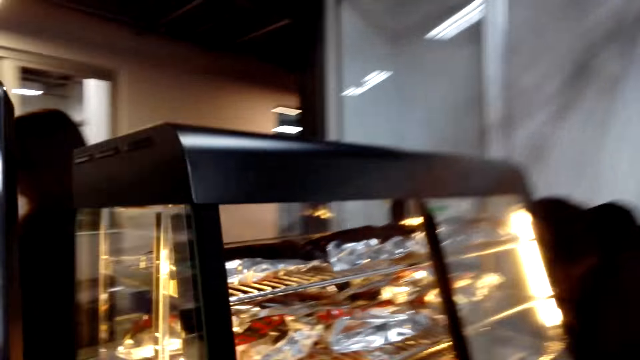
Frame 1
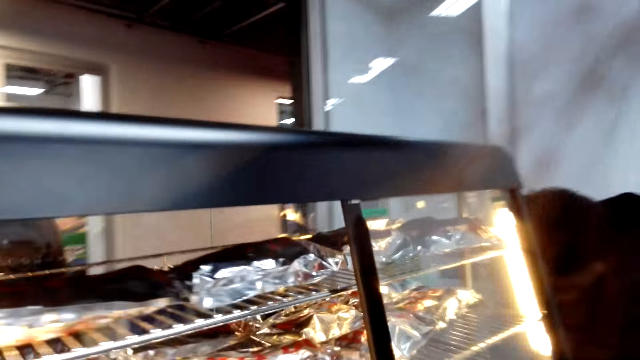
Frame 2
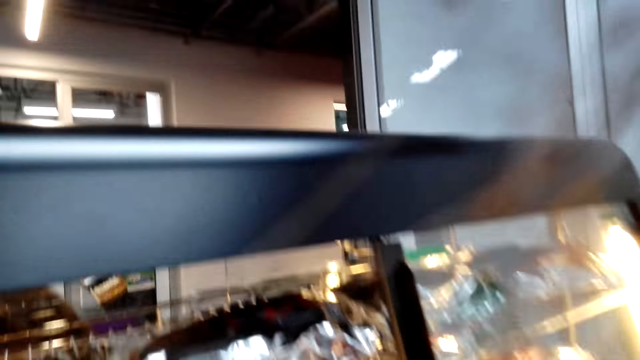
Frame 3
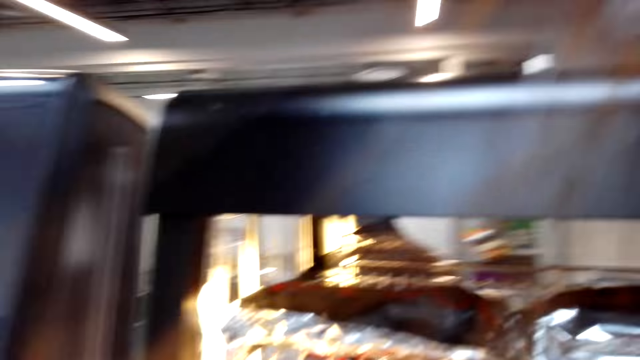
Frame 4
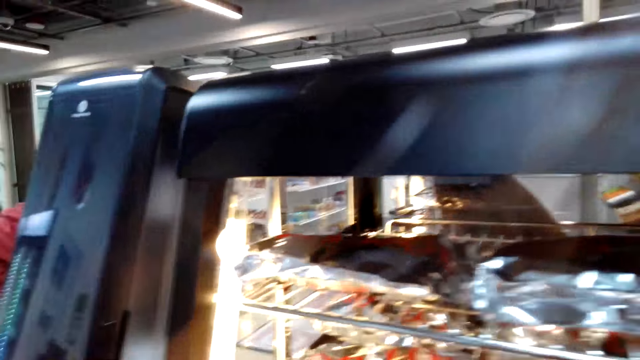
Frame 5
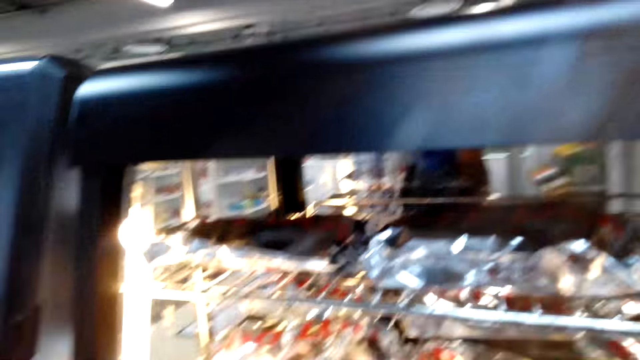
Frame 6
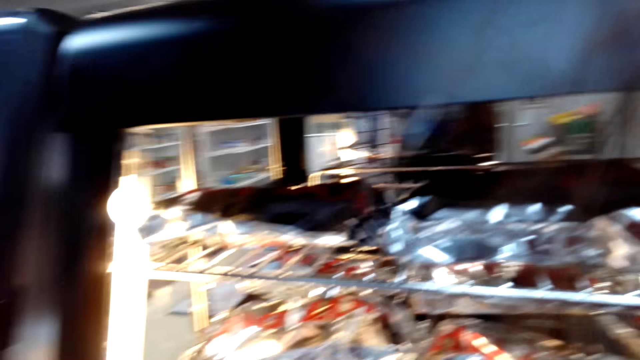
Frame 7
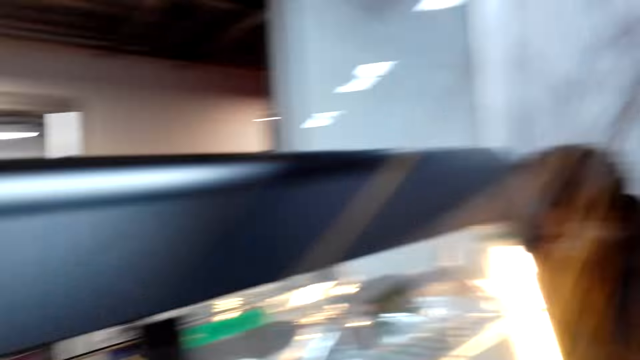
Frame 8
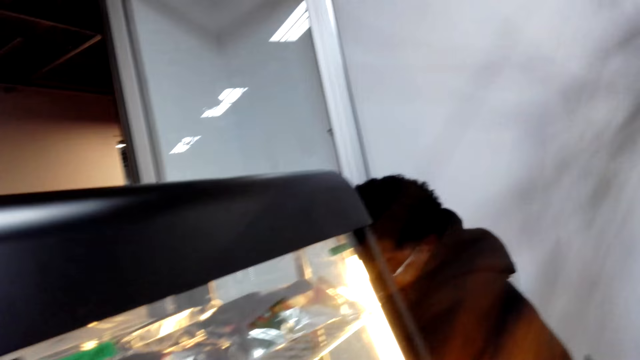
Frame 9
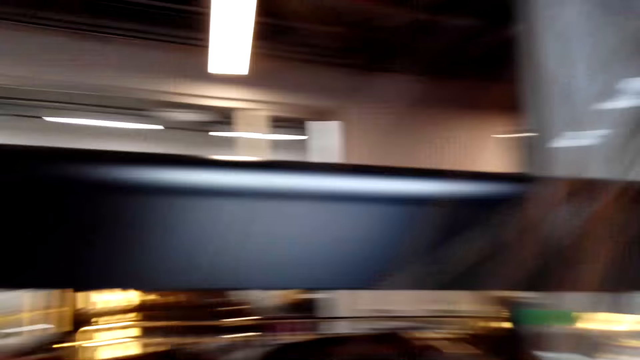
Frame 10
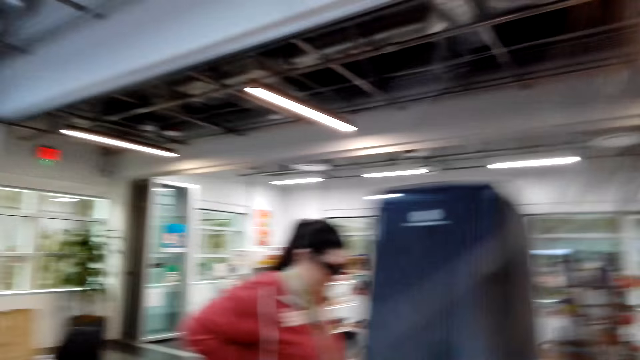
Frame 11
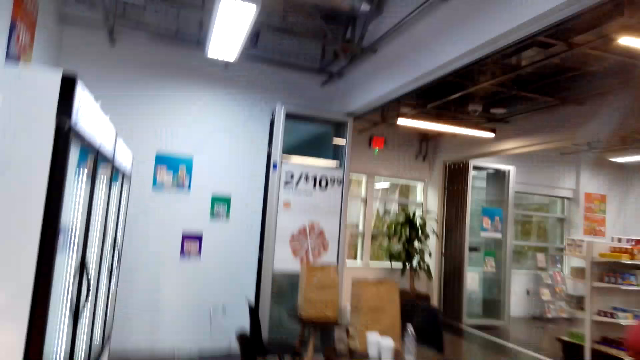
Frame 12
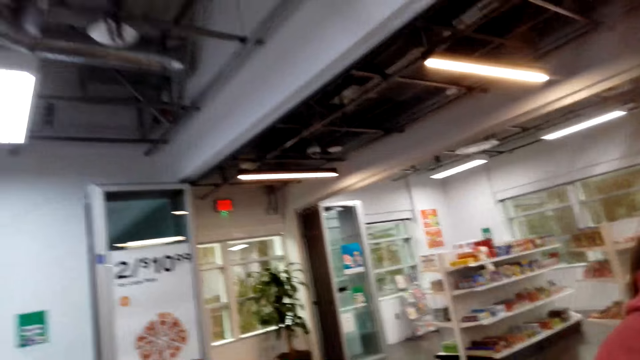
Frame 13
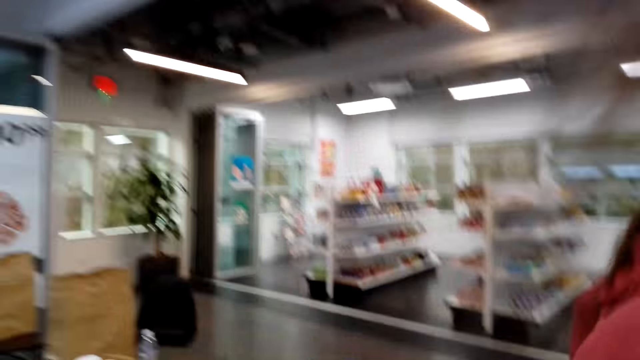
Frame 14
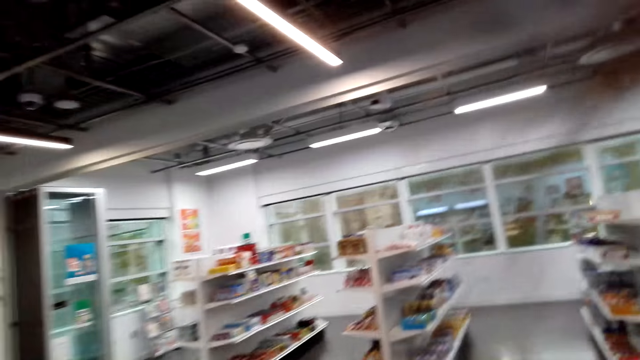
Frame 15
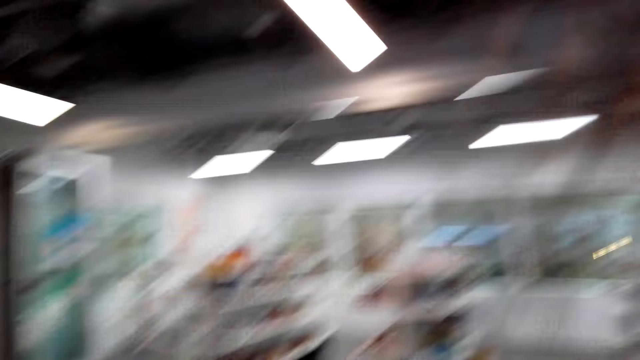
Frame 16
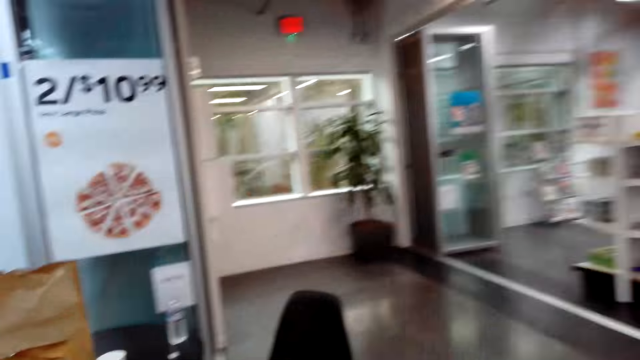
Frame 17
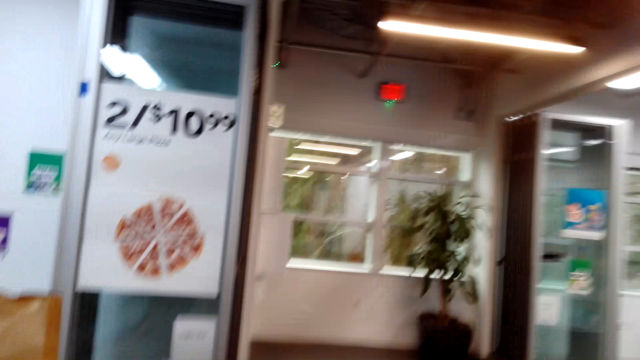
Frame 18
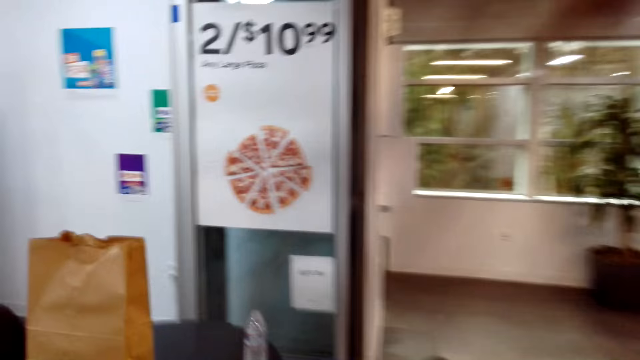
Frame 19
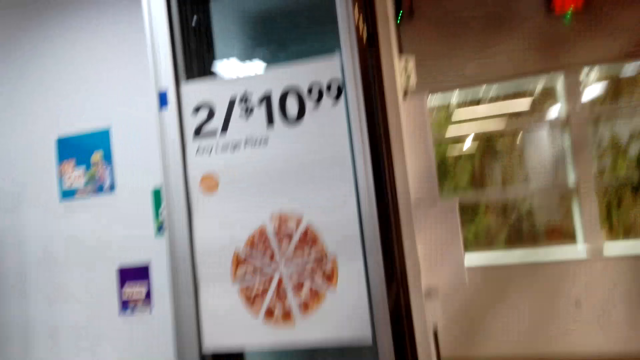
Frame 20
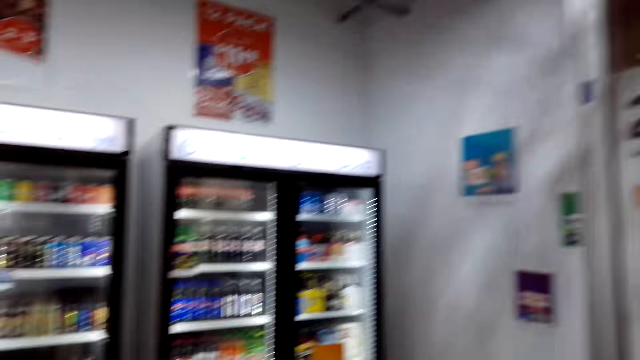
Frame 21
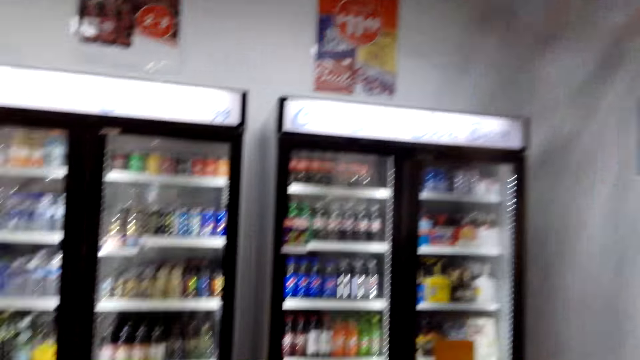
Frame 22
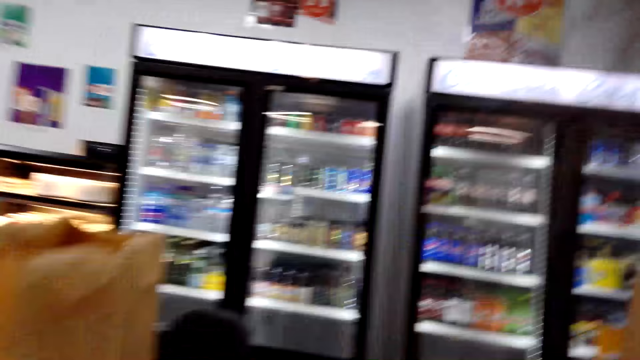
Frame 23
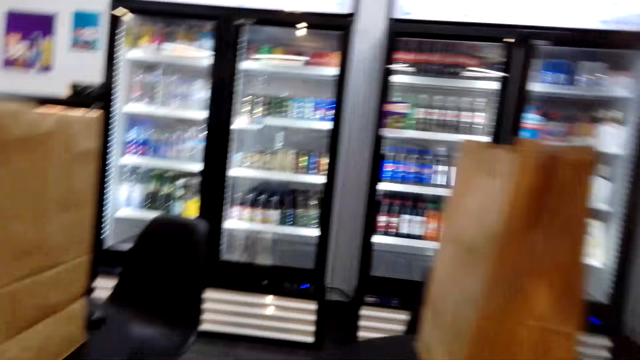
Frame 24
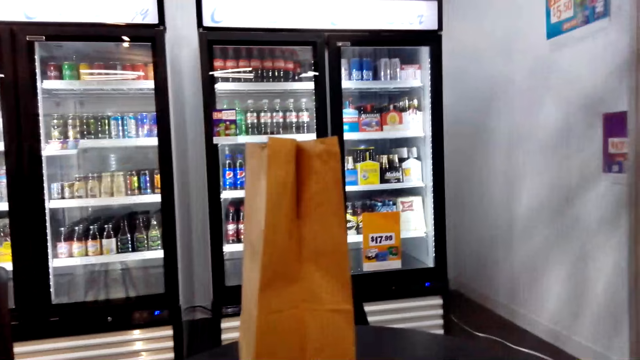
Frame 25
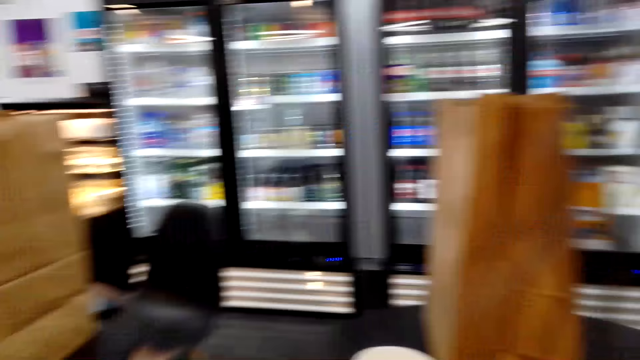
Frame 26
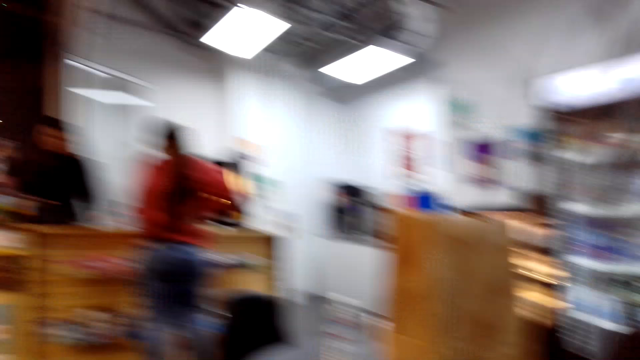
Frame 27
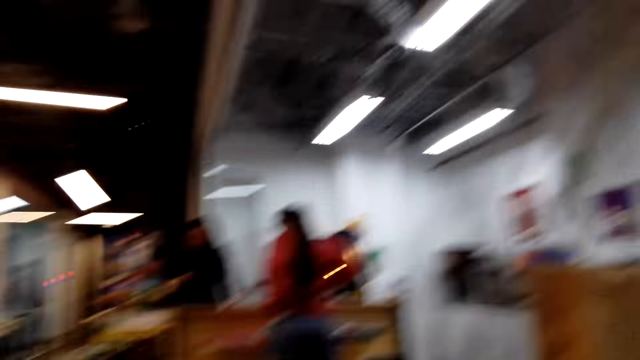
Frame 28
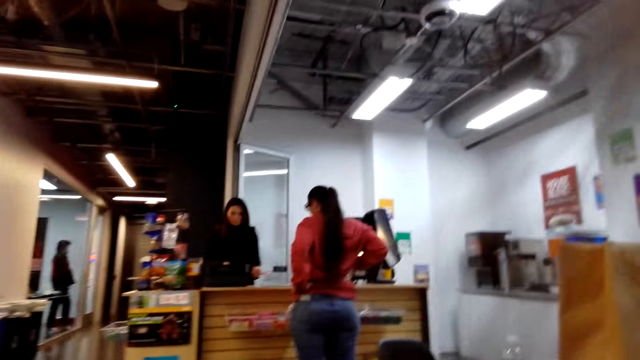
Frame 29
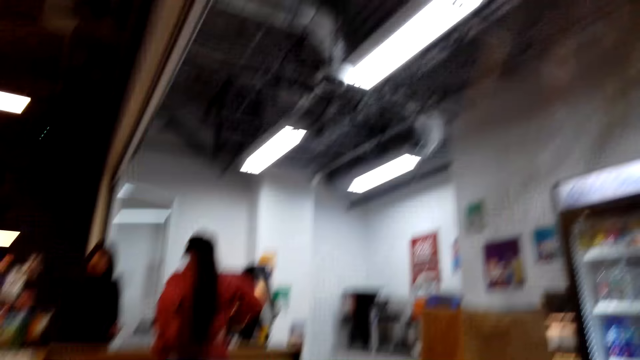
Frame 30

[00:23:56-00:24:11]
The camera wearer talks to a woman. They walk towards the resting area. They sit on the chair.

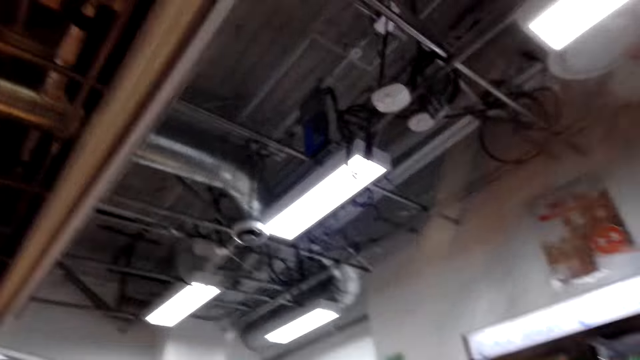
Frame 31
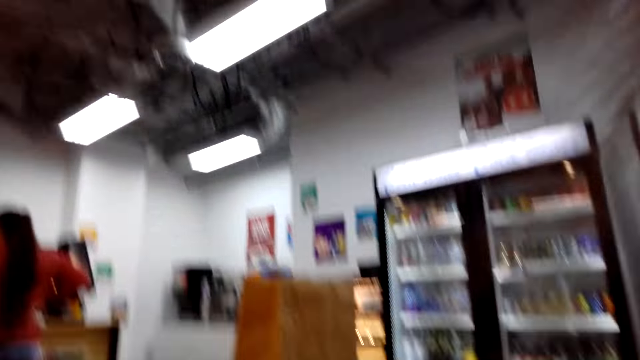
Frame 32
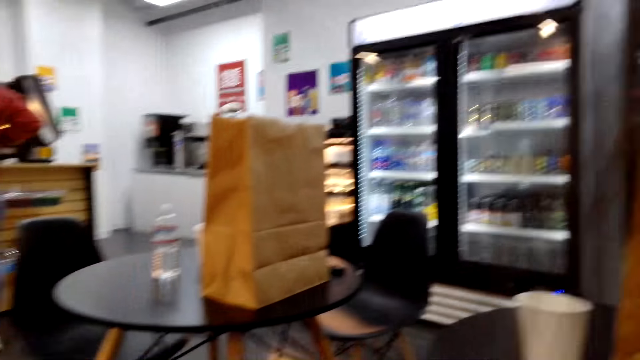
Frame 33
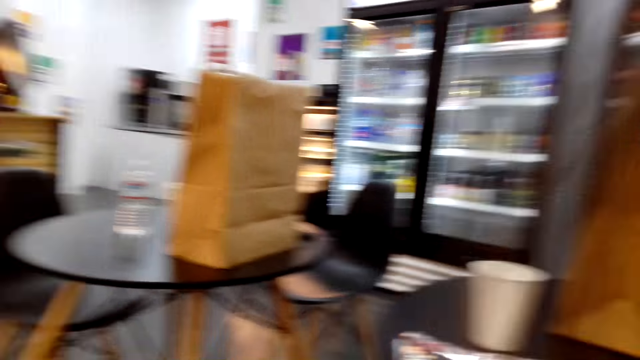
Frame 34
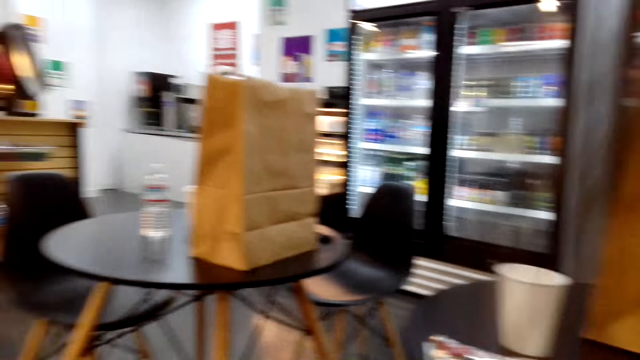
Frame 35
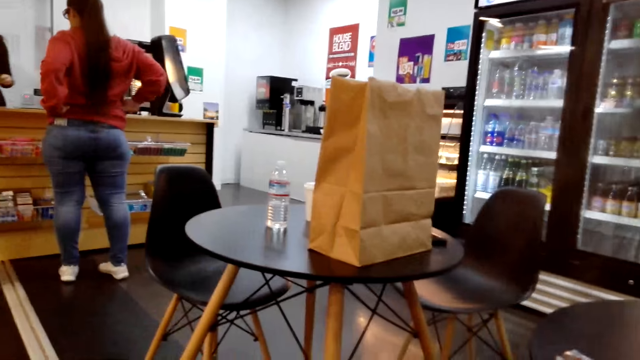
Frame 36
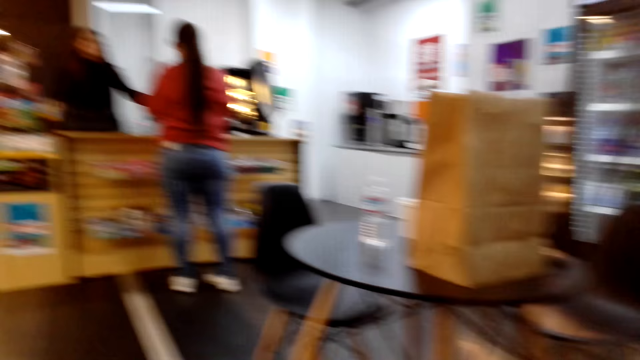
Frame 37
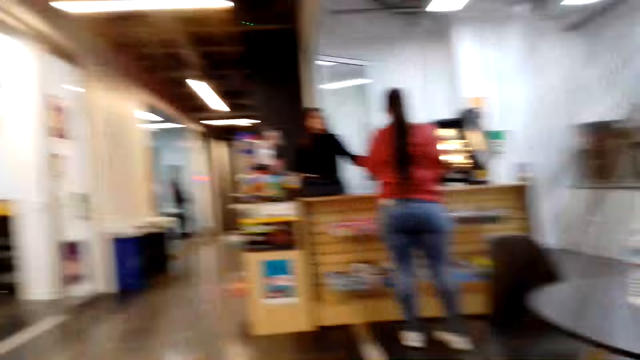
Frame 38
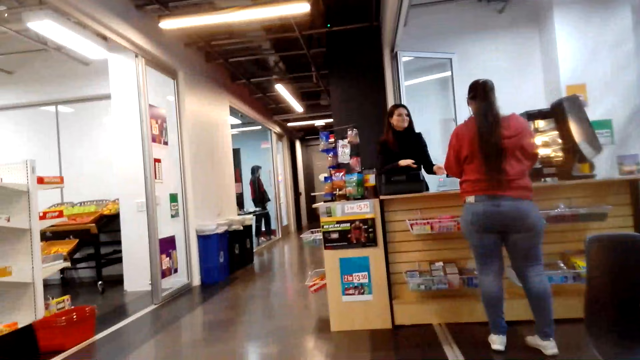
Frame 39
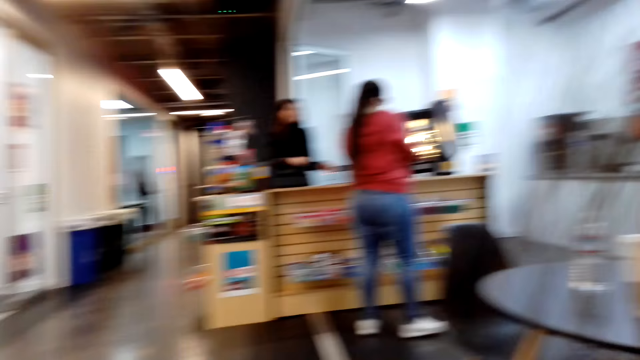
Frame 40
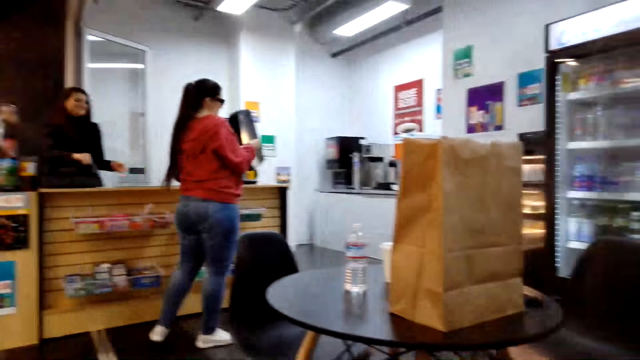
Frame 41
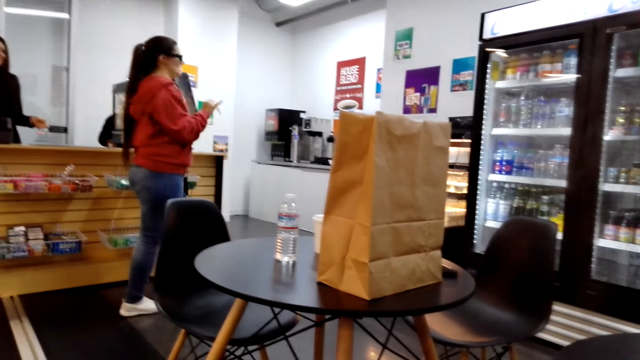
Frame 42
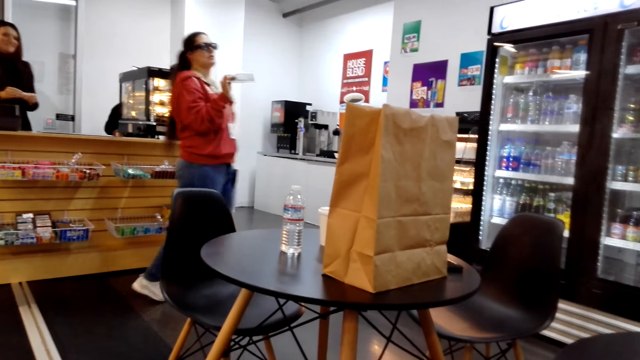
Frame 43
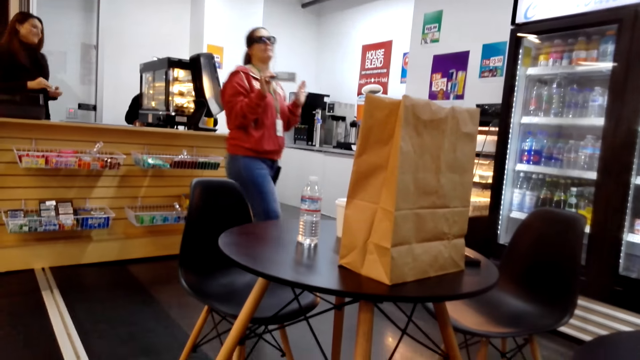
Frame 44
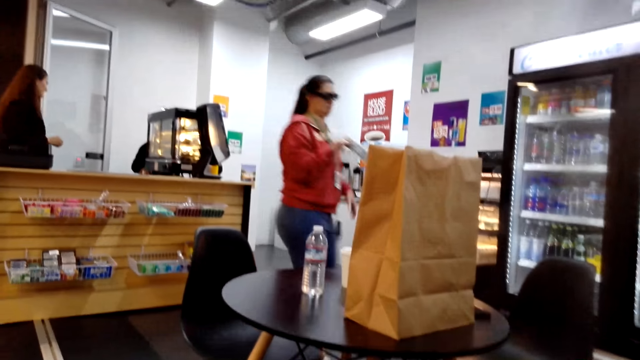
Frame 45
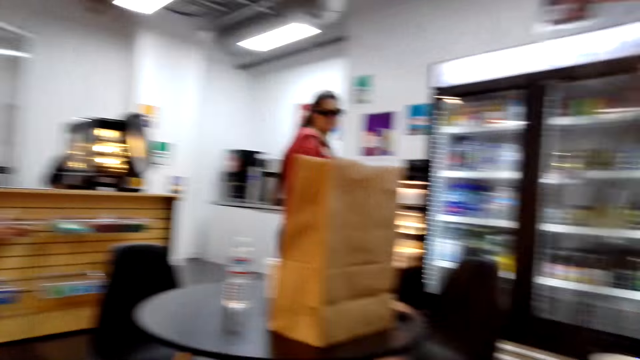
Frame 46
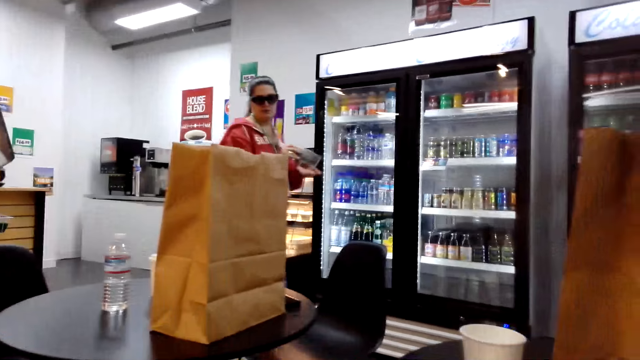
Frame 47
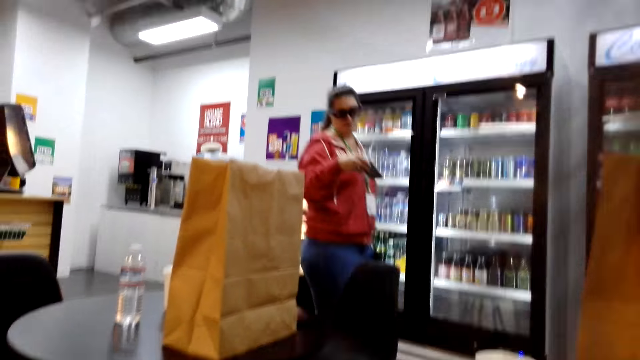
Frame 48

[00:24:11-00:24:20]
A woman picks up something. The woman walks towards the camera wearer.
